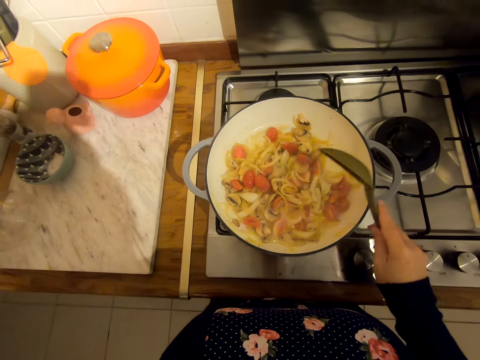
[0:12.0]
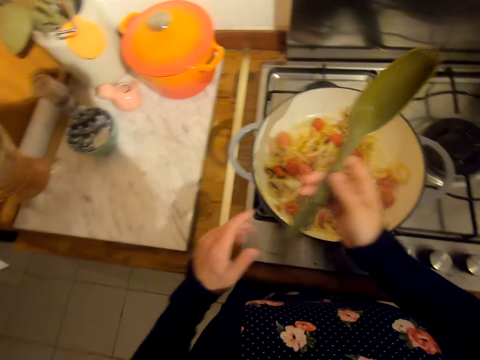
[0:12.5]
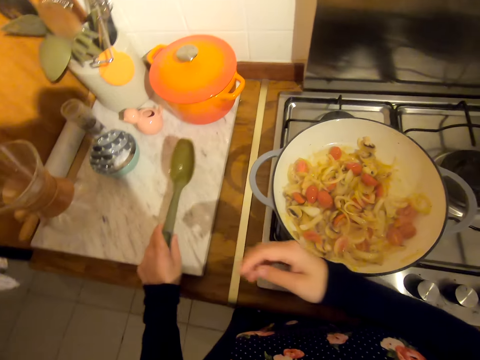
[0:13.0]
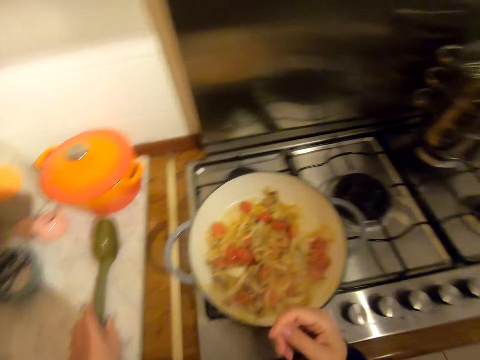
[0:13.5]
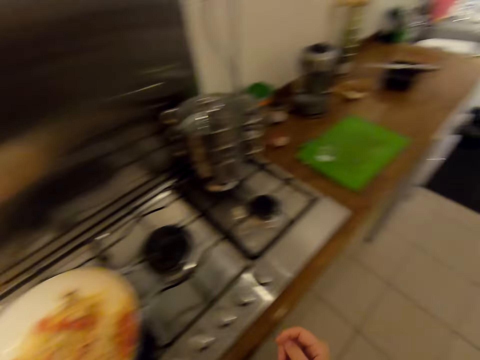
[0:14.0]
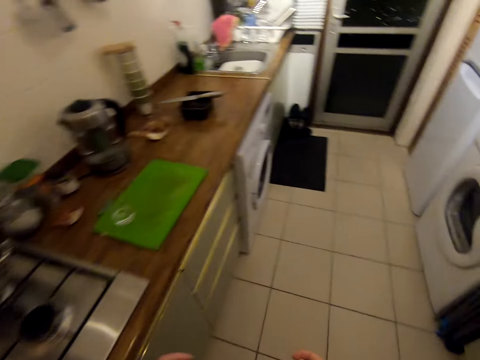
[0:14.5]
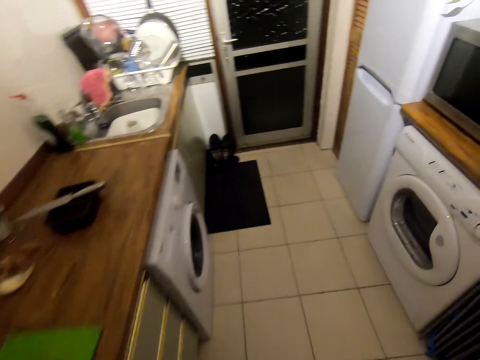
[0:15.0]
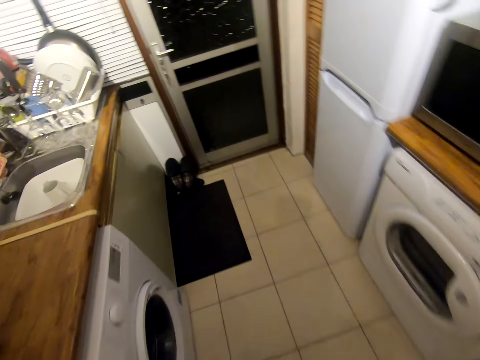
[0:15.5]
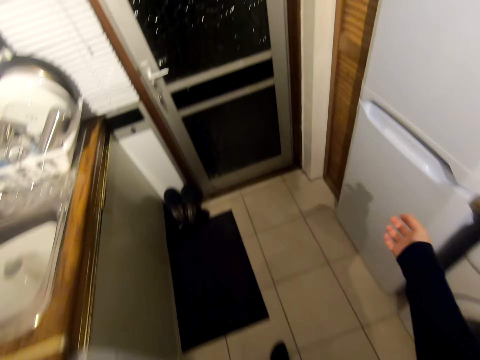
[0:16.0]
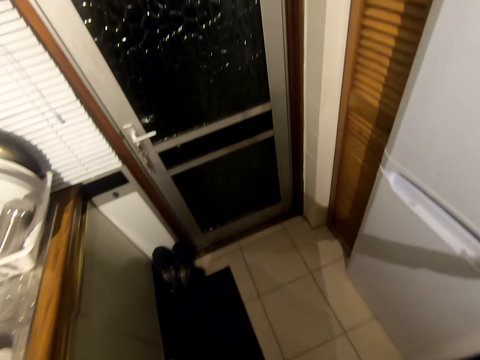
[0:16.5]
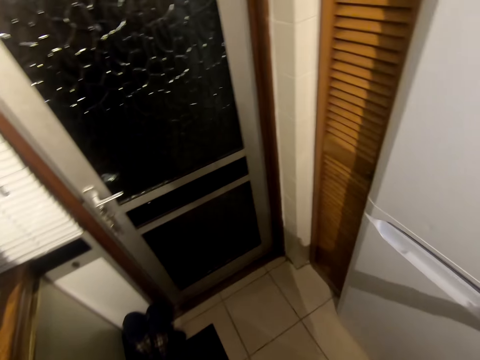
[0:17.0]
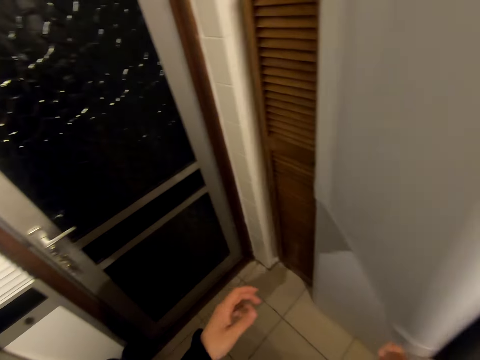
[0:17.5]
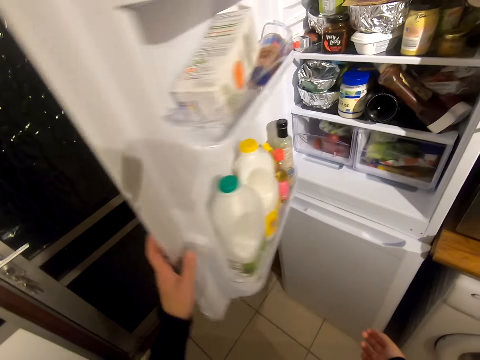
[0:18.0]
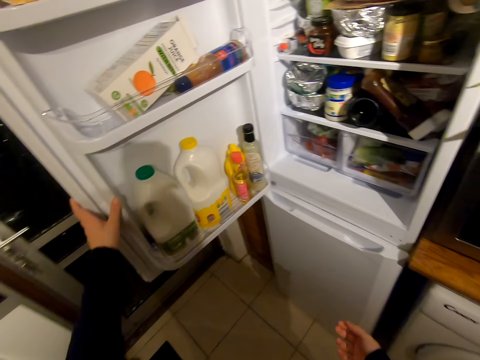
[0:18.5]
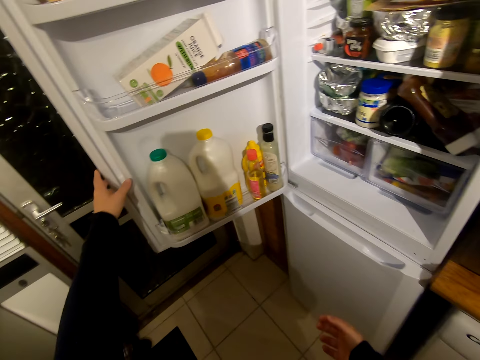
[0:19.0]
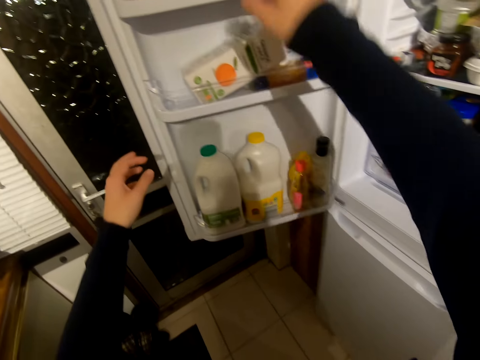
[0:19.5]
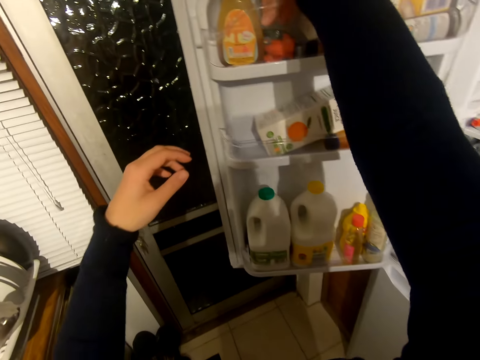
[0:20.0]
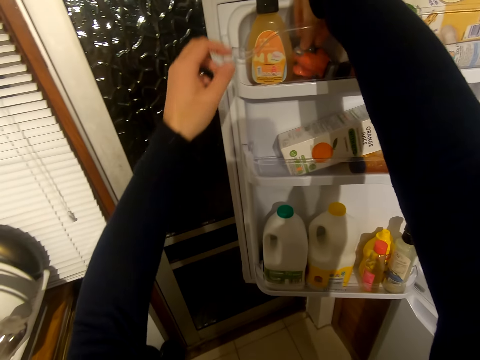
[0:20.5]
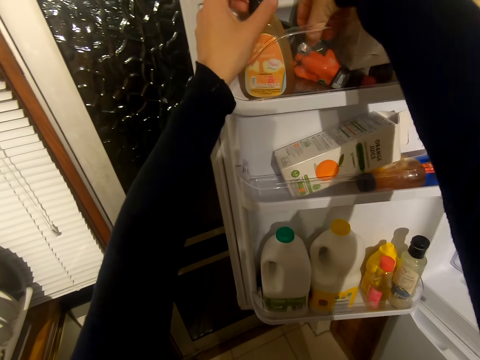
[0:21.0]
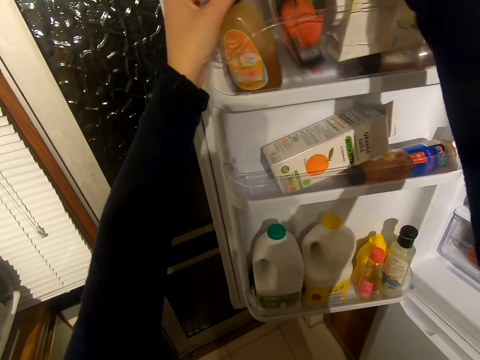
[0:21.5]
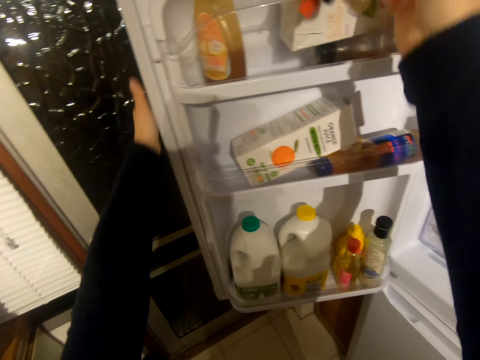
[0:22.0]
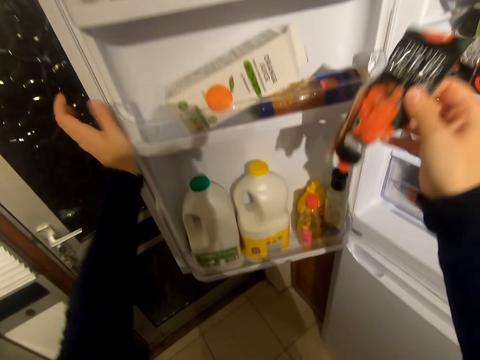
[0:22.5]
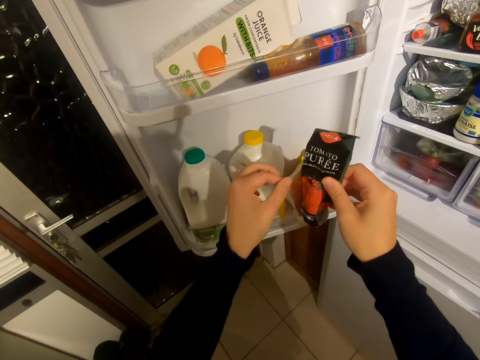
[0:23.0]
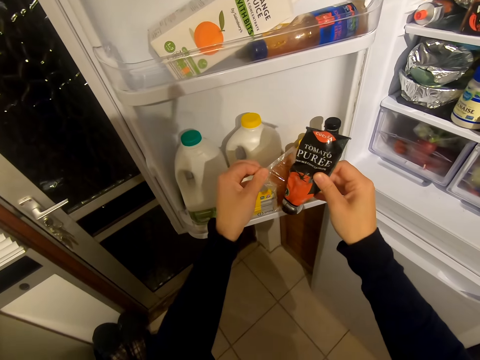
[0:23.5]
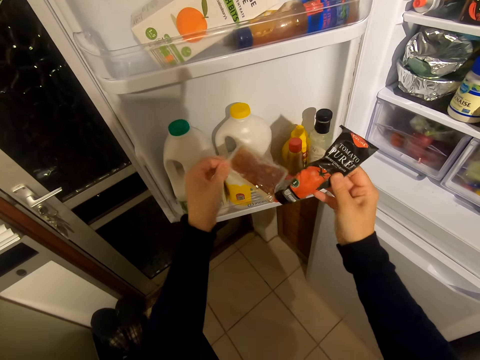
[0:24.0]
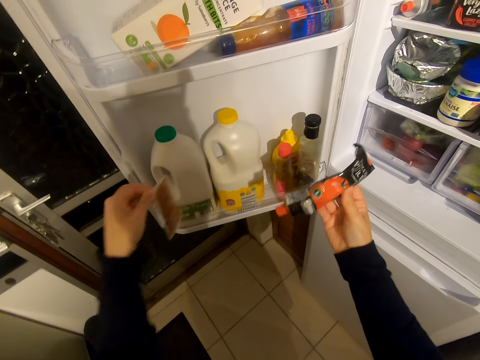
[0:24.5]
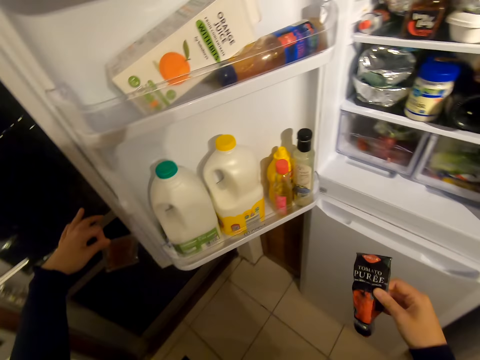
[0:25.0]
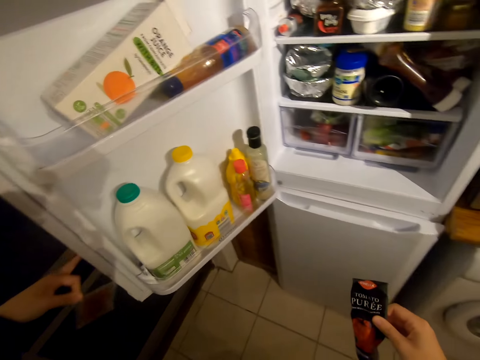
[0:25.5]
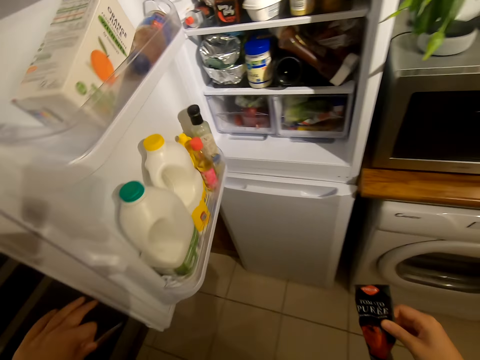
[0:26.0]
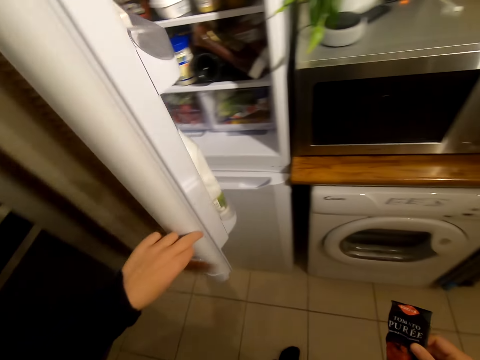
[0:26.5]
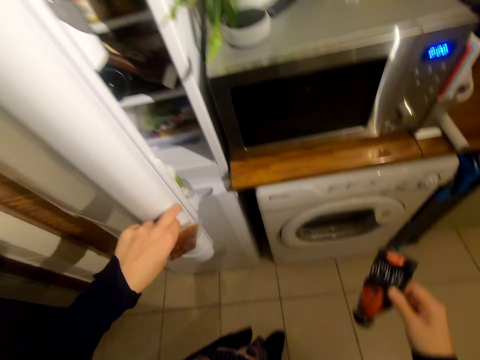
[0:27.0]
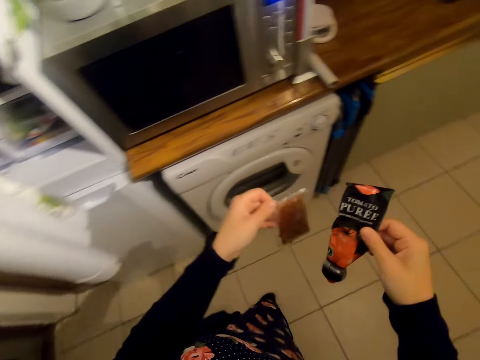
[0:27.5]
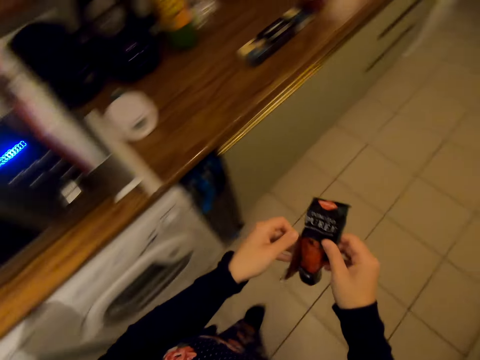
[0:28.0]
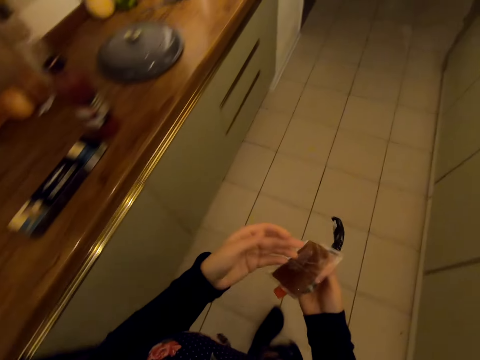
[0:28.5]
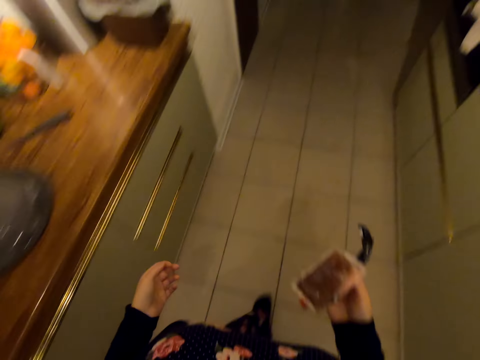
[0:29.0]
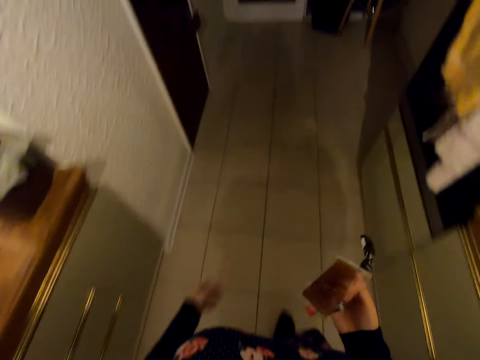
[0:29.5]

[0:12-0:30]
The camera wearer picks up a spoon from the table. They put the serving spoon on the countertop. They walk on the floor. They open the fridge door. They pick up a spice from the fridge. They hold something with his hands. They hold the fridge door with her left hand. They close the fridge door. They walk on the floor.

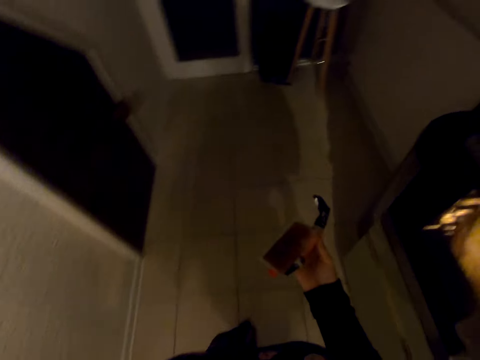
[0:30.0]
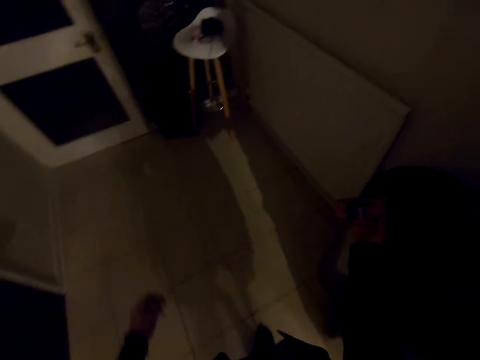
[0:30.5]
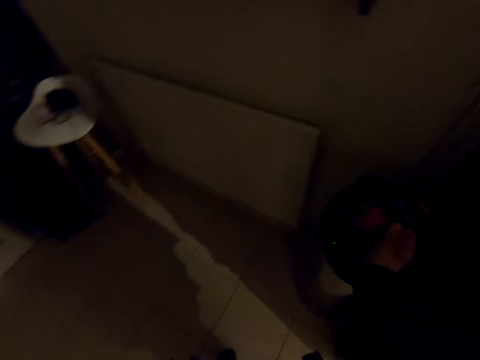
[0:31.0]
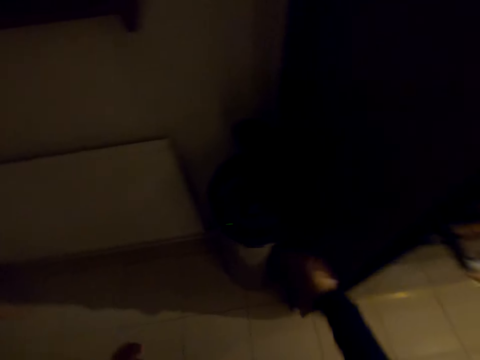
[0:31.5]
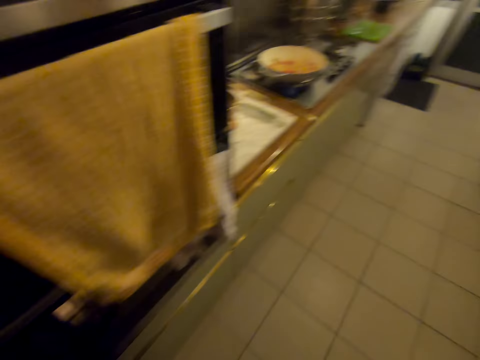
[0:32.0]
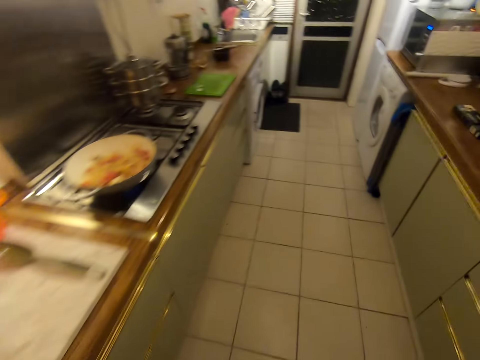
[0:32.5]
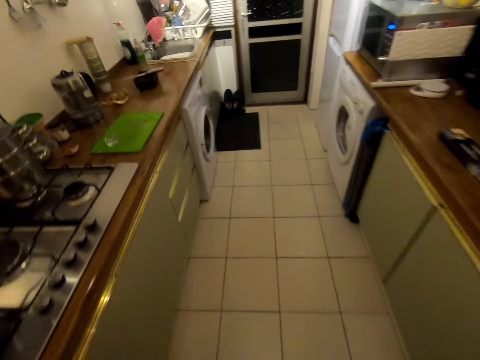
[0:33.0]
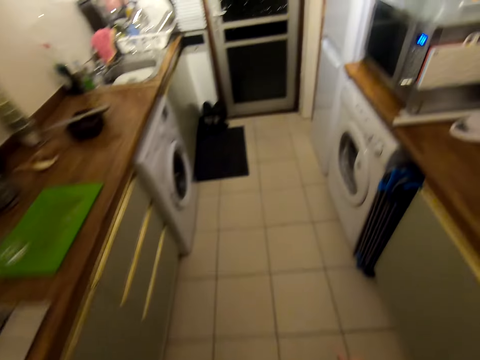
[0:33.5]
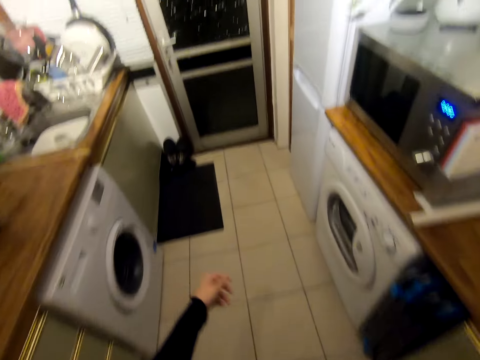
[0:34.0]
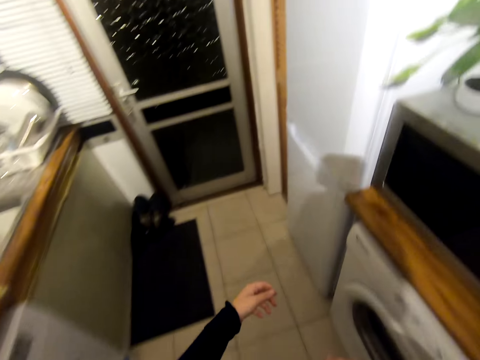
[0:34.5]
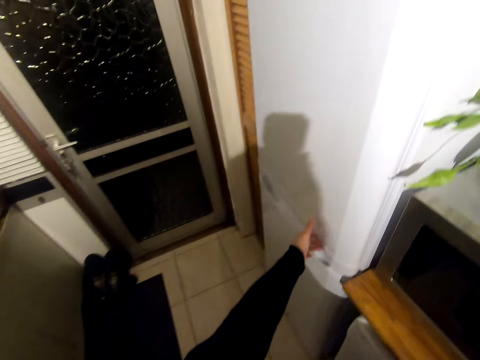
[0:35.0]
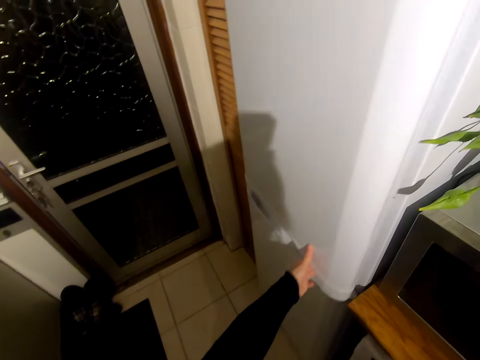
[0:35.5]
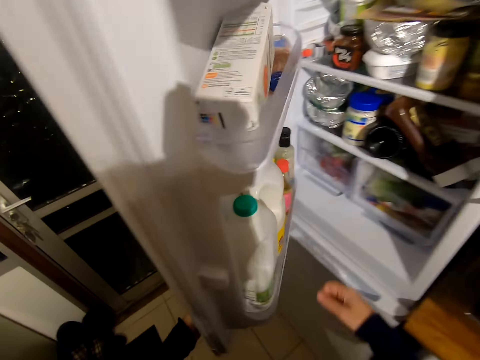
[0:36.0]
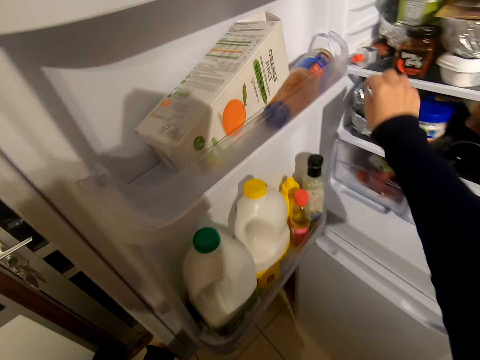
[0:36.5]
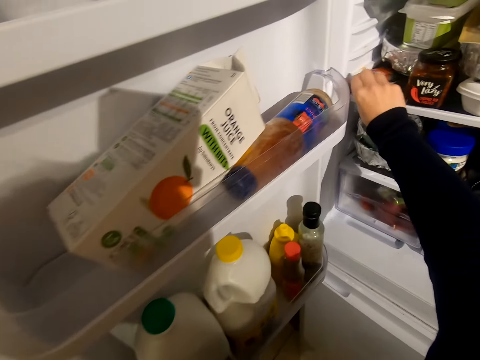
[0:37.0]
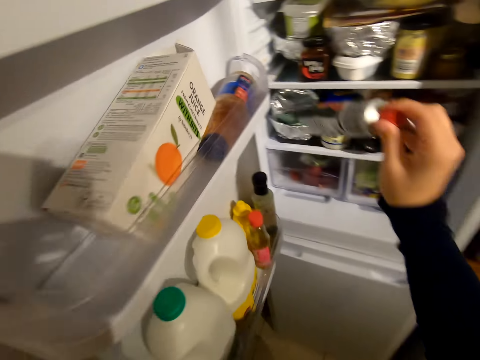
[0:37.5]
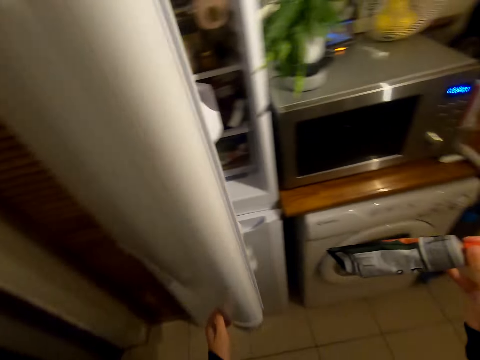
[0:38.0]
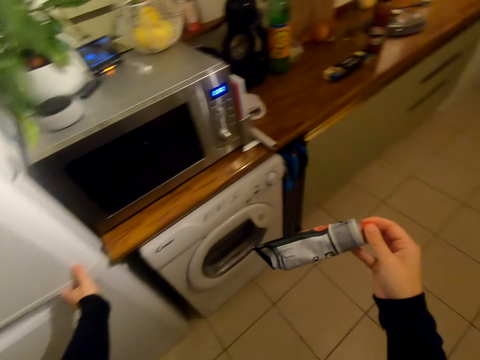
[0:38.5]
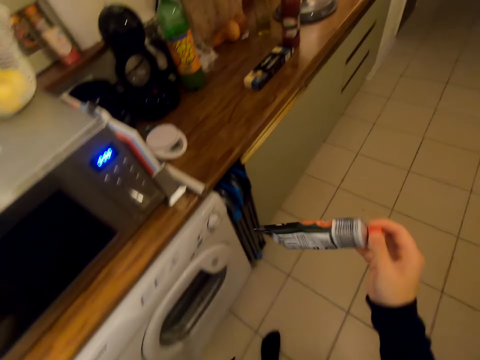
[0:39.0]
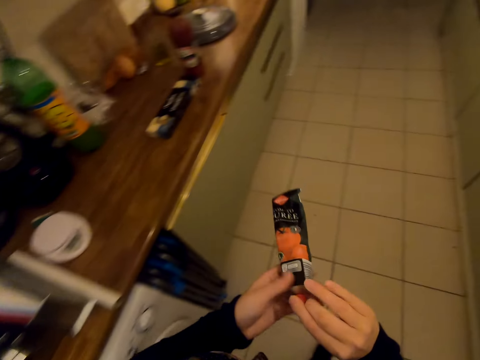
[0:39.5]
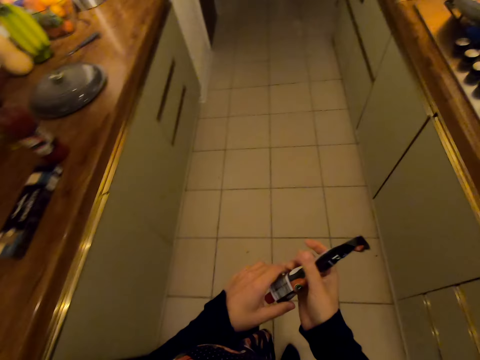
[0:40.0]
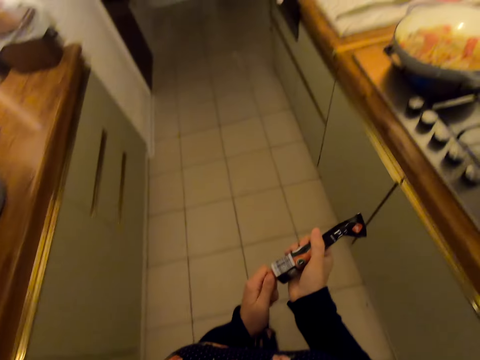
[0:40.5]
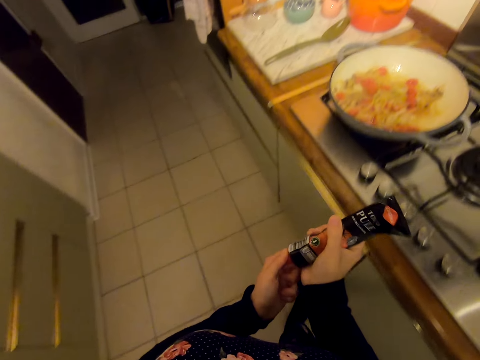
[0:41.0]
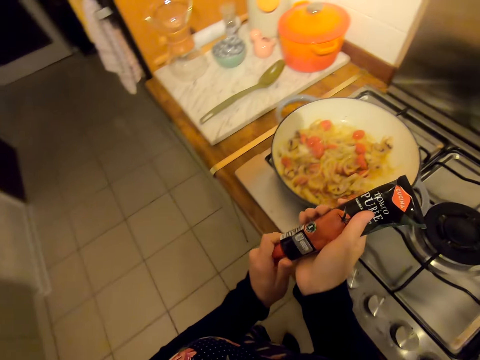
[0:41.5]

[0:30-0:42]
The camera wearer throws the unwanted spices in the dustbin. They walk on the floor. They open the fridge door. They pick up a spice from the fridge. They close the fridge. They open the fridge door. They walk on the floor.
